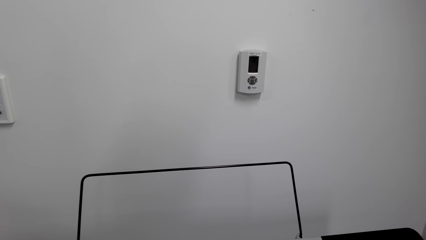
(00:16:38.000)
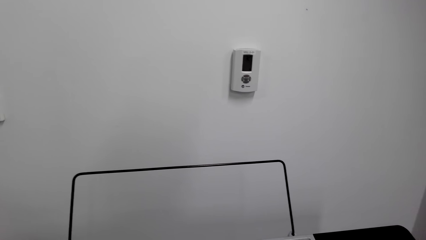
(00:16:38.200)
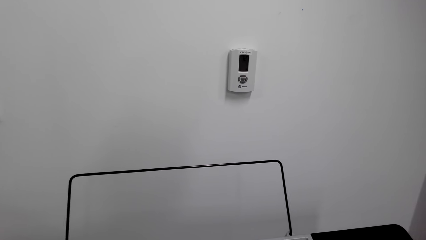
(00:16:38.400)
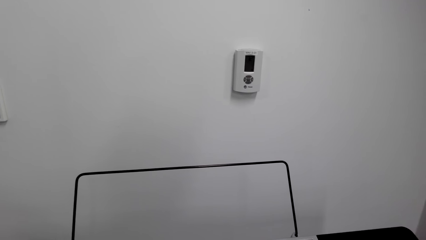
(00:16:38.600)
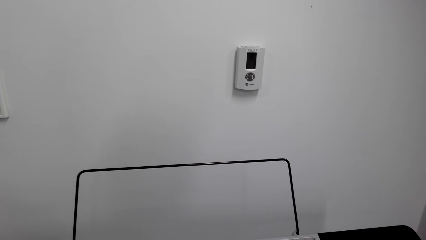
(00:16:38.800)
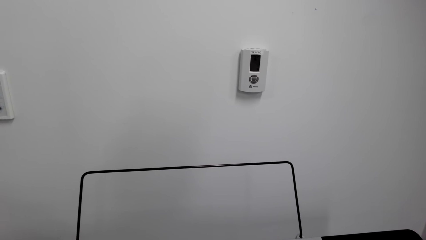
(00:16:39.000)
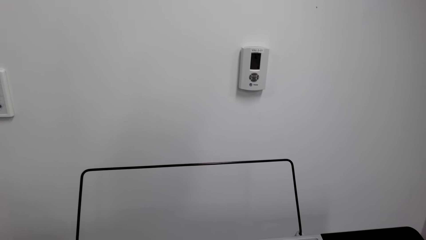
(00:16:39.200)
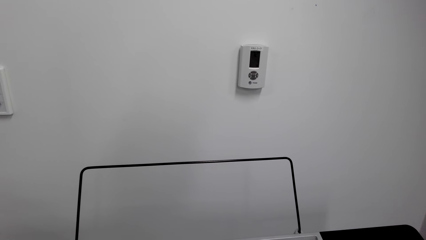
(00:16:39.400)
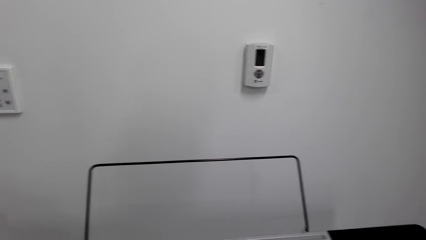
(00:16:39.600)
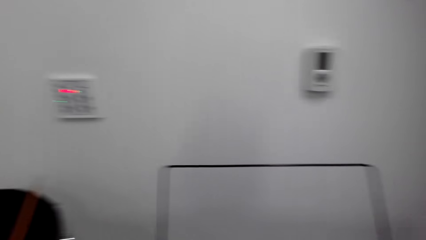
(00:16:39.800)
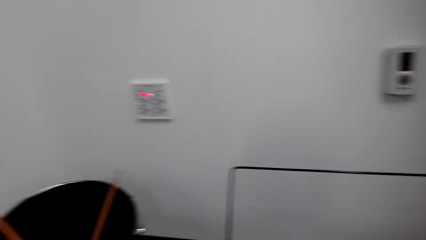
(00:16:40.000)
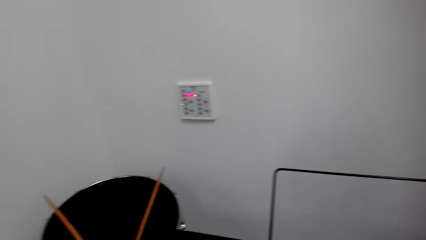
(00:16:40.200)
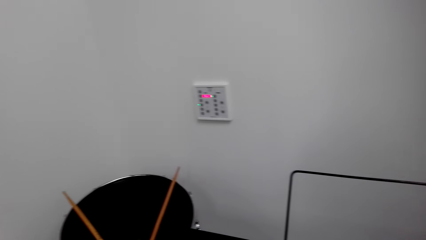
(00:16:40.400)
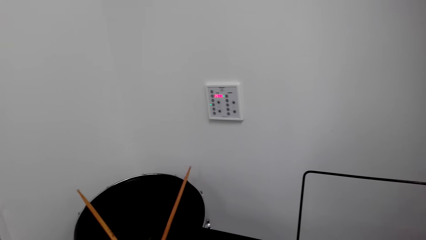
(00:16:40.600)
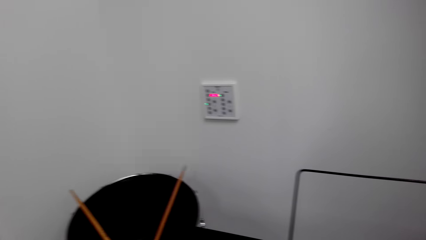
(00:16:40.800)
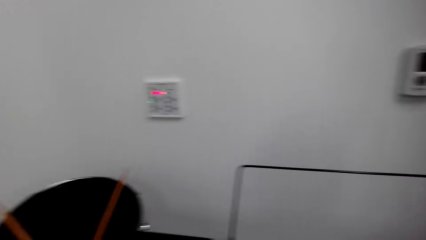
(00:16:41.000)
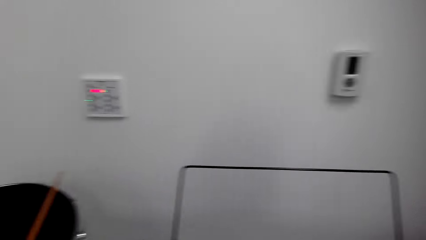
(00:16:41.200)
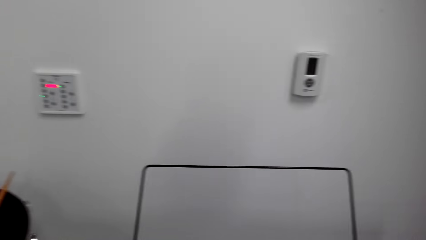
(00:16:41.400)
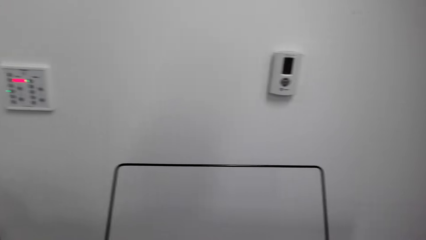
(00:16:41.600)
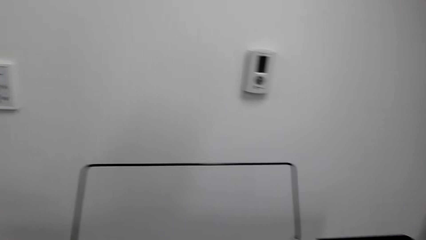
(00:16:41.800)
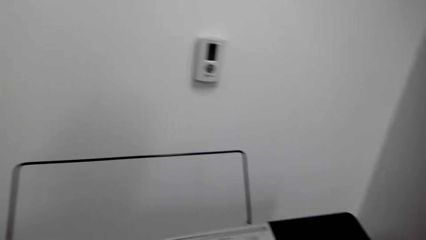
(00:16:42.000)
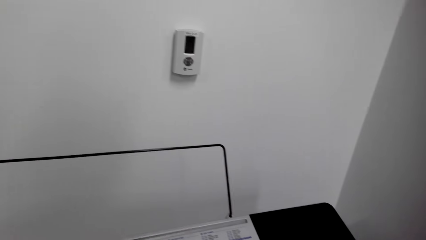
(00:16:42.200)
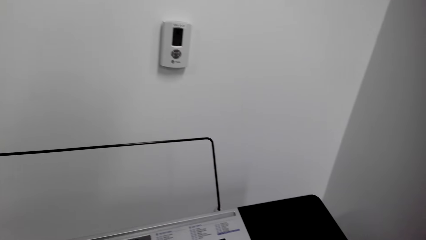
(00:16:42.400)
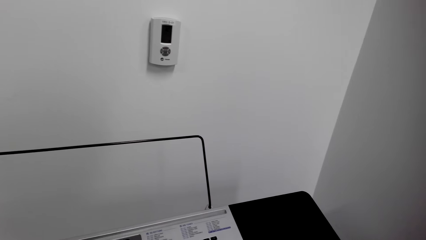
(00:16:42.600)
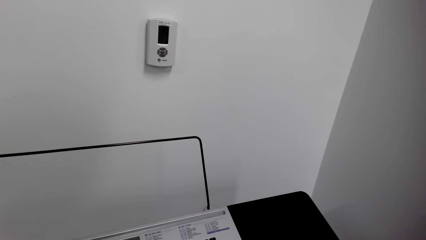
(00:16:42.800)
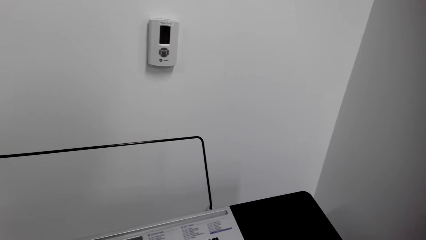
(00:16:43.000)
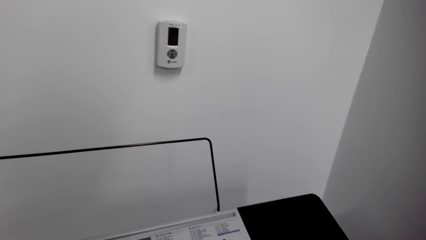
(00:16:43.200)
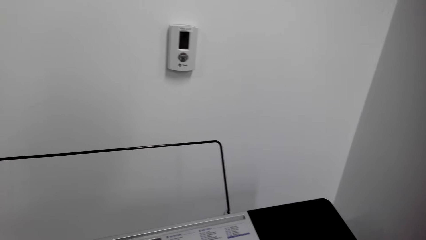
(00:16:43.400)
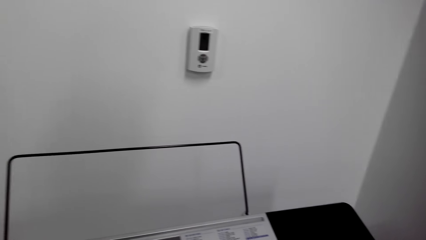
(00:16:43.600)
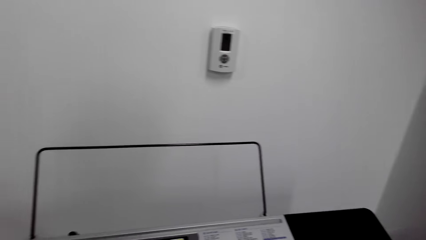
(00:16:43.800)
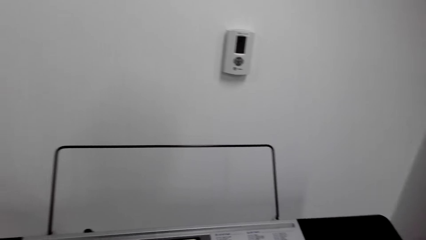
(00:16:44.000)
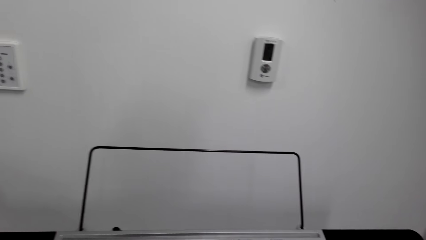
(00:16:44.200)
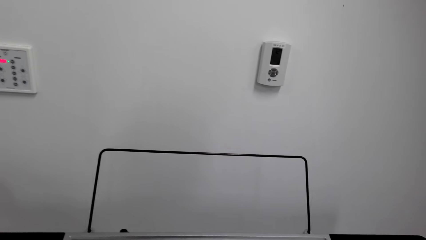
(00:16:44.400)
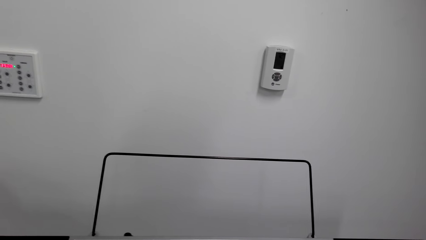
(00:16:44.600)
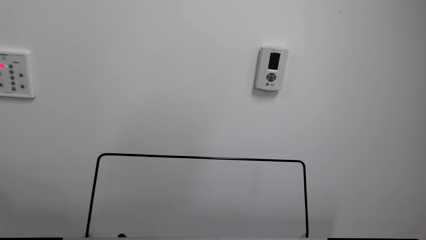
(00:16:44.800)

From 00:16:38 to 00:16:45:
The camera wearer plays a keyboard.

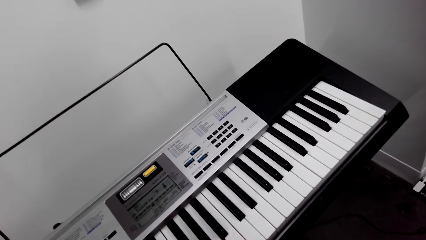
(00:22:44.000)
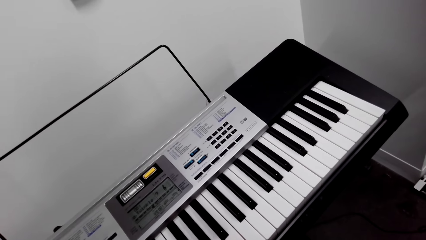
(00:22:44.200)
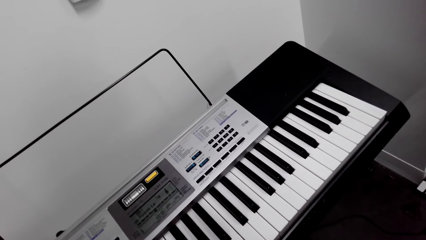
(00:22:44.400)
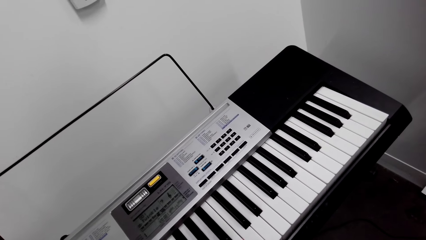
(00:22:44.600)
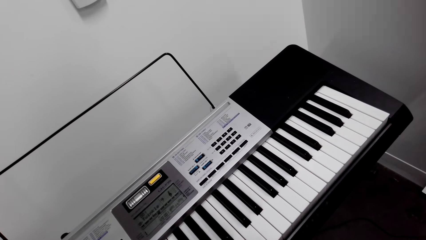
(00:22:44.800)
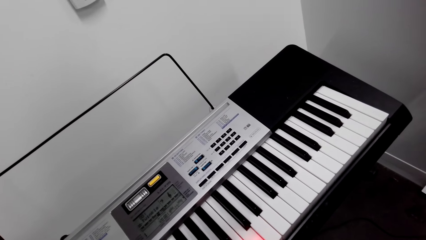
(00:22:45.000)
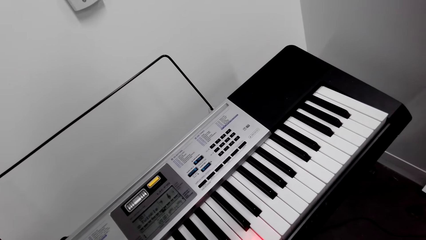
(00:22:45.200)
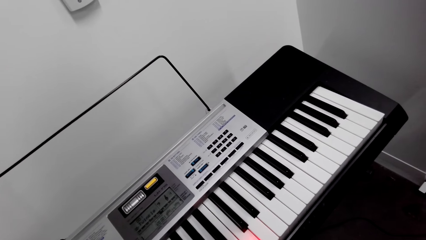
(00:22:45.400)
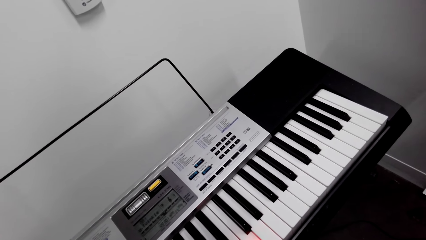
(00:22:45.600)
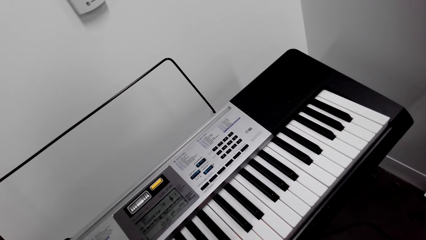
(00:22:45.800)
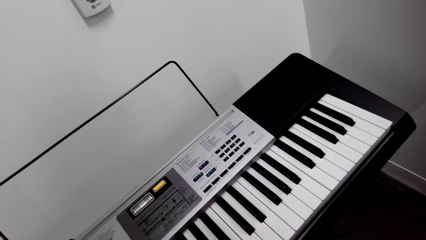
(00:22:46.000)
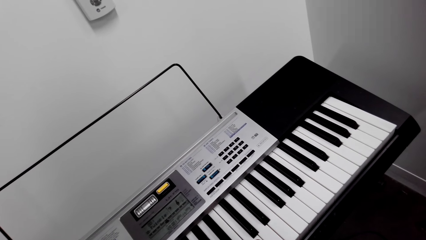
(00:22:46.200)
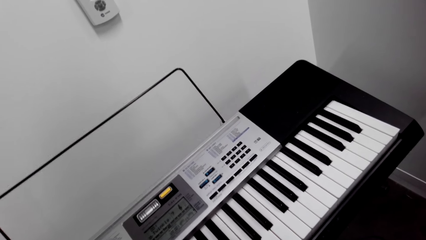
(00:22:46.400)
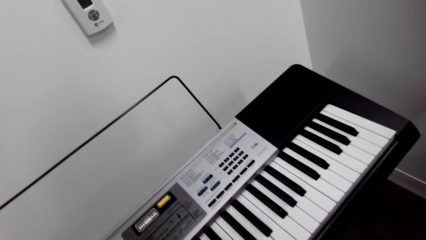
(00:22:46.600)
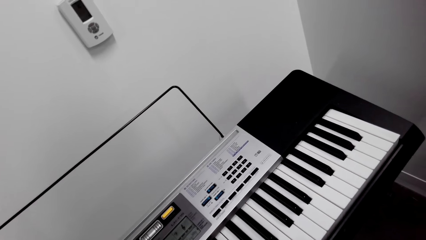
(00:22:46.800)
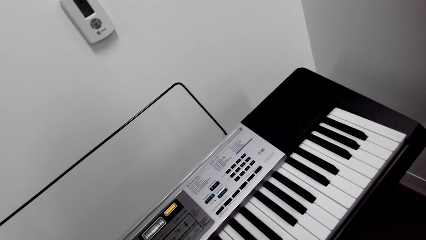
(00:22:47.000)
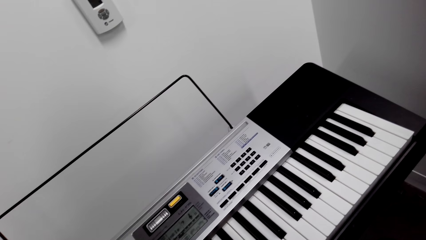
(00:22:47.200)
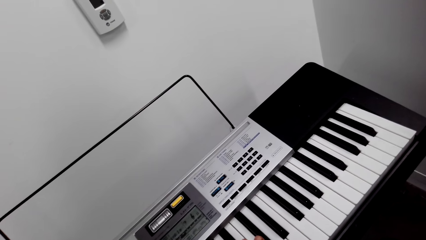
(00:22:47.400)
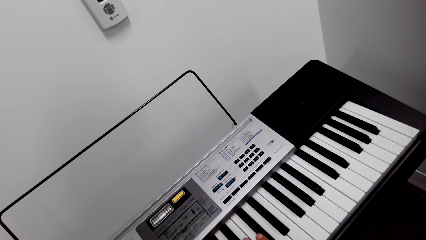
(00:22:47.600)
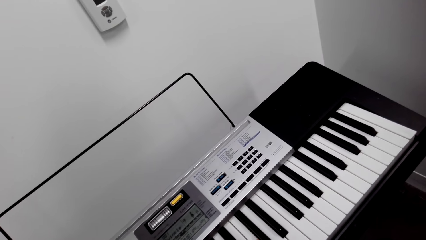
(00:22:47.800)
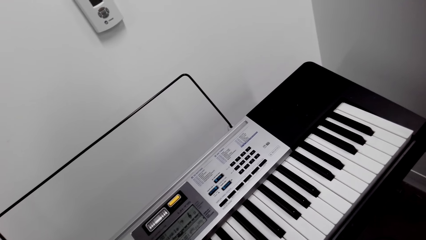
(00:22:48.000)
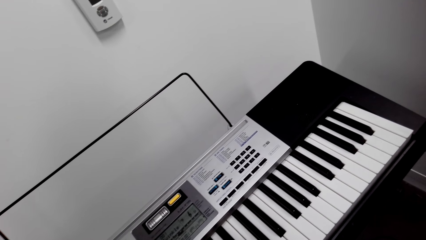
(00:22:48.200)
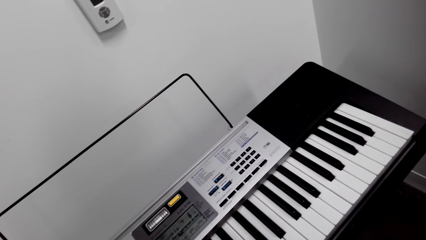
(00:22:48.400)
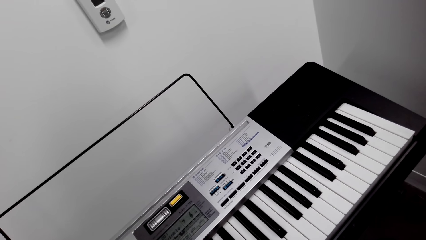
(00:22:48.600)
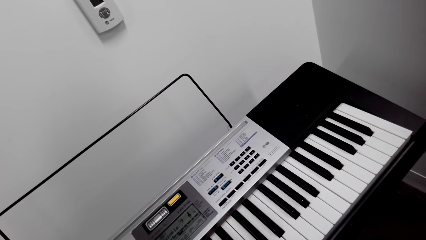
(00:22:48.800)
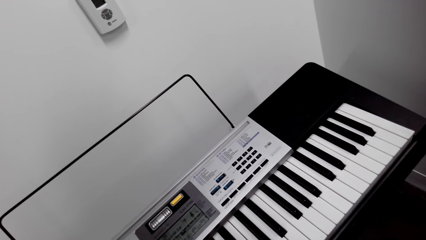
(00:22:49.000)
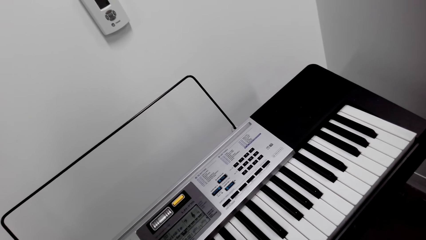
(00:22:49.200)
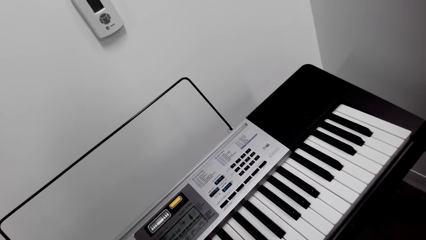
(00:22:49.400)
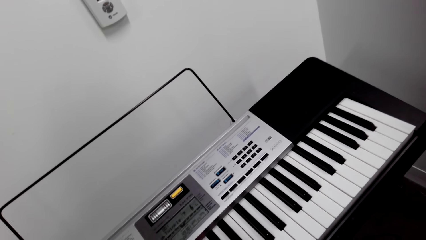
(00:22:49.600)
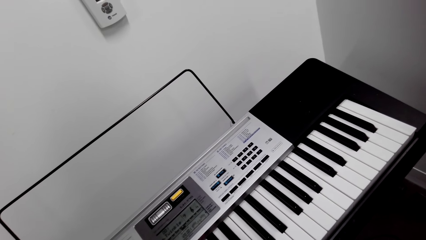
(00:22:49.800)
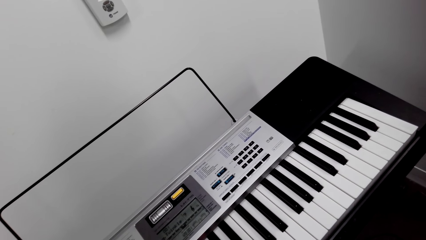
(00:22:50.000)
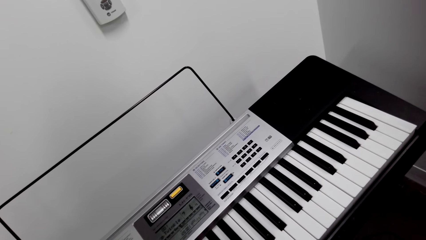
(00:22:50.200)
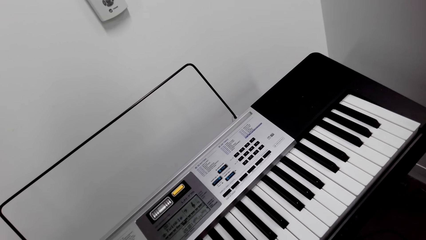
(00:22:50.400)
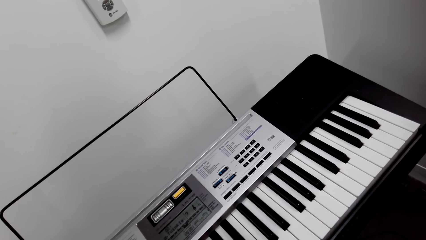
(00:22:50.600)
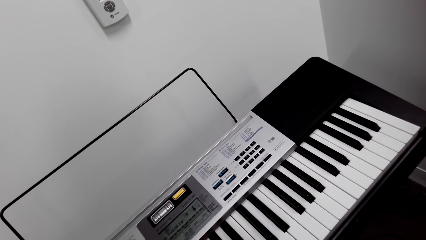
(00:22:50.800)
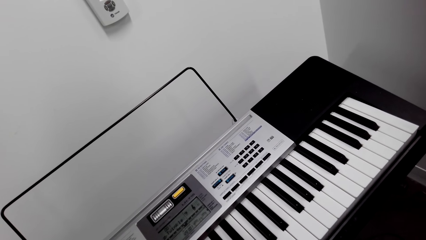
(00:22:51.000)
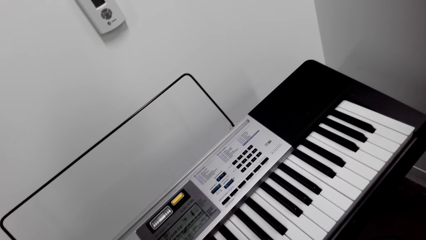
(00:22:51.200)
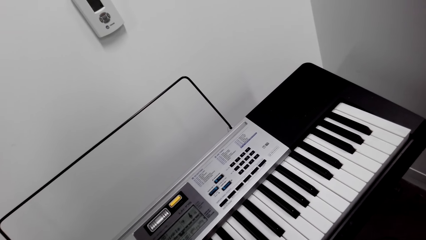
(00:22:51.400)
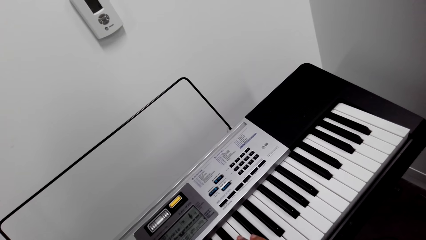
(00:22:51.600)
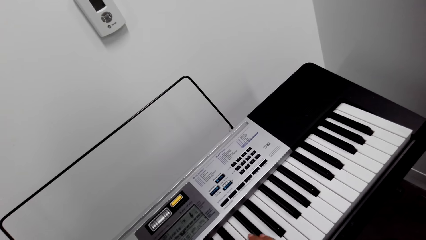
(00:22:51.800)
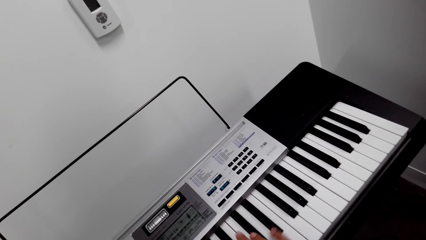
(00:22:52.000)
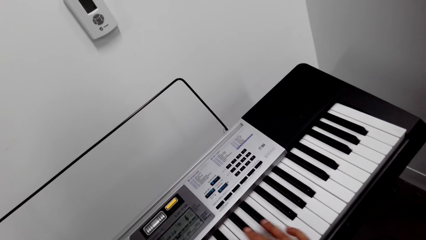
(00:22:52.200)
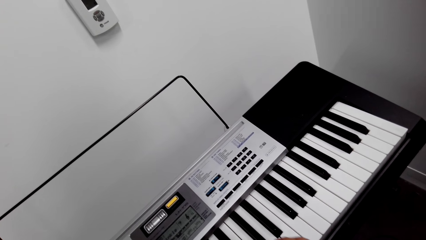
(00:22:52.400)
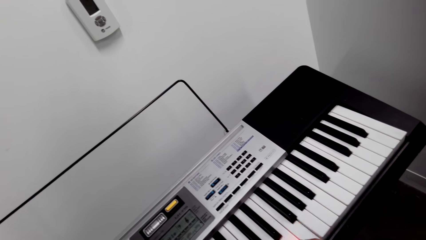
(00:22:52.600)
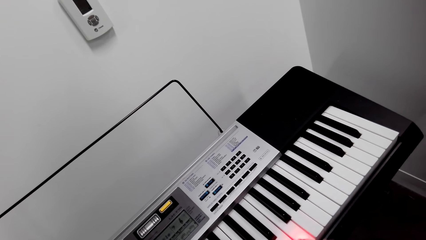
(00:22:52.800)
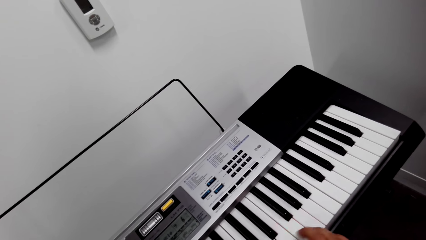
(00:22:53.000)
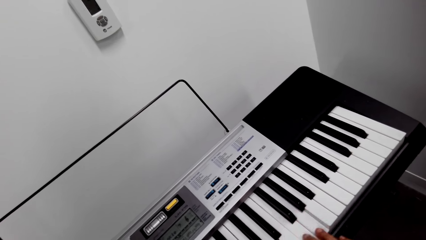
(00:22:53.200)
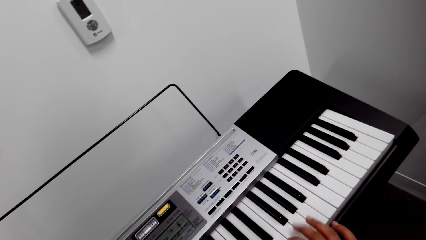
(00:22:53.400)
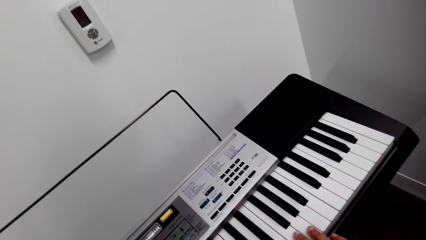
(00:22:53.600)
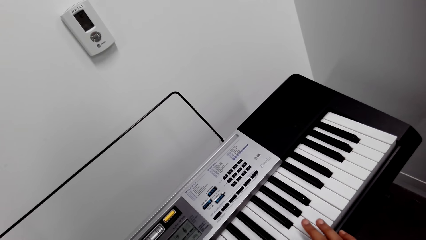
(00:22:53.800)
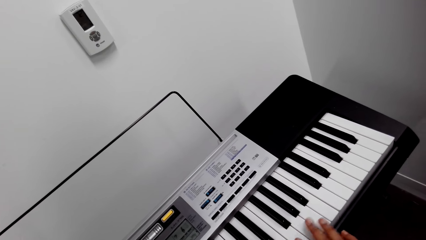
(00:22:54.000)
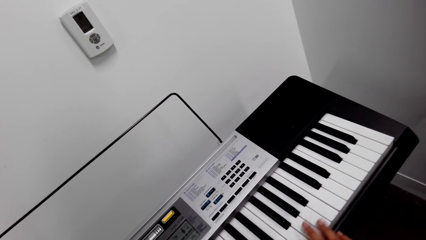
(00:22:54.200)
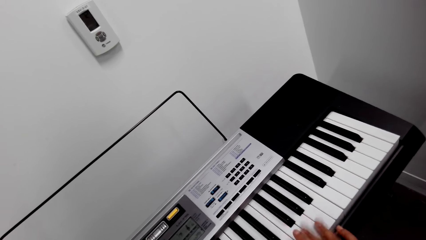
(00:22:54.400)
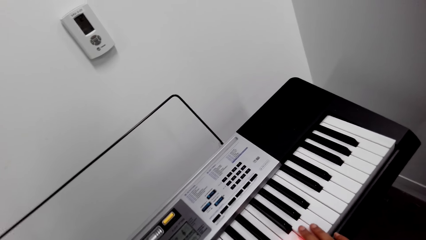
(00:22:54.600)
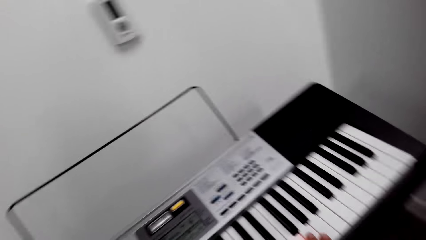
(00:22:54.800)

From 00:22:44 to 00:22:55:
The camera wearer plays a piano. They play the piano.
